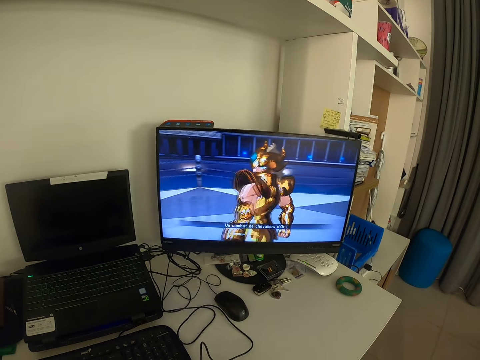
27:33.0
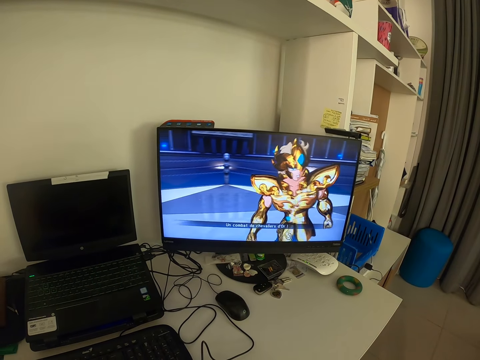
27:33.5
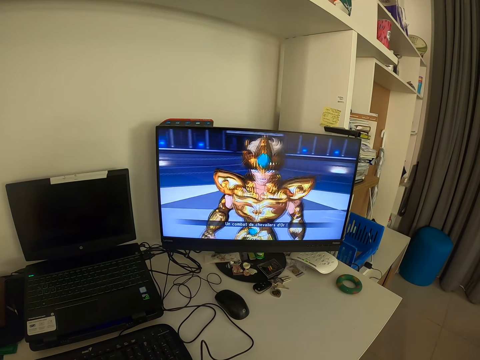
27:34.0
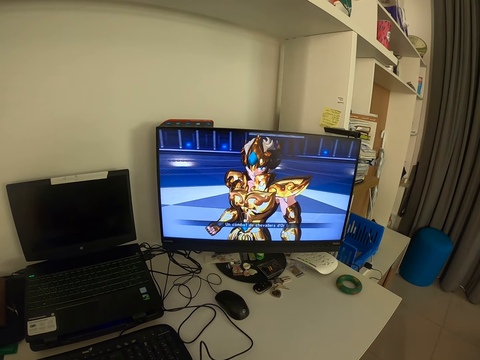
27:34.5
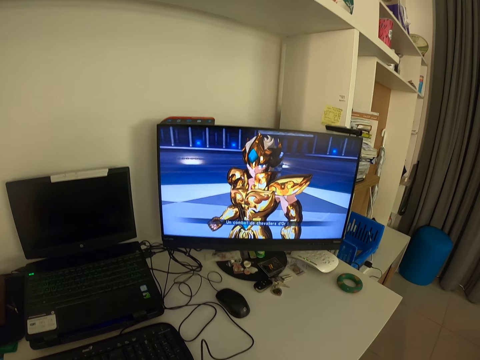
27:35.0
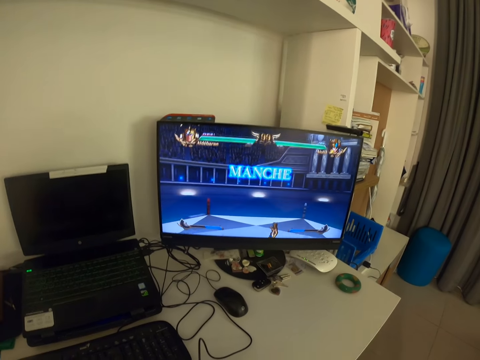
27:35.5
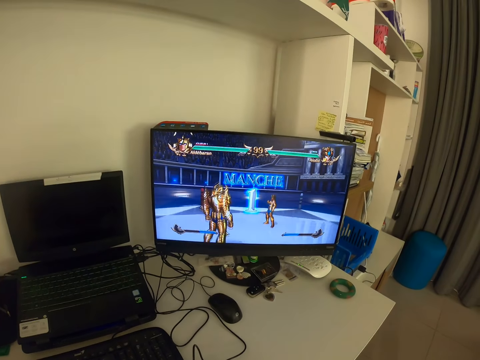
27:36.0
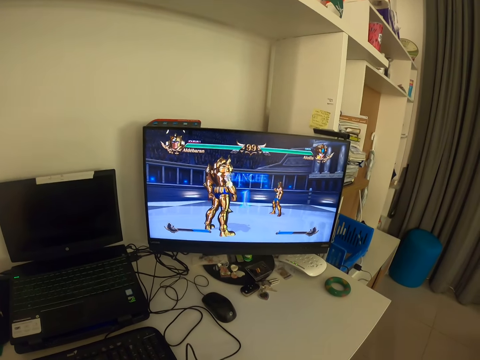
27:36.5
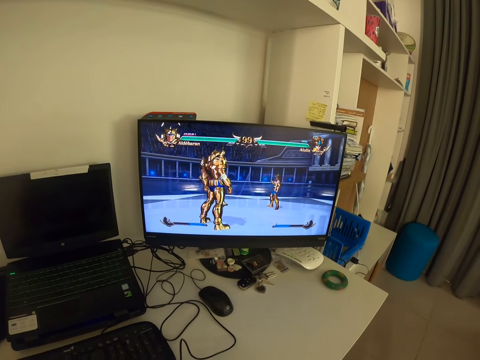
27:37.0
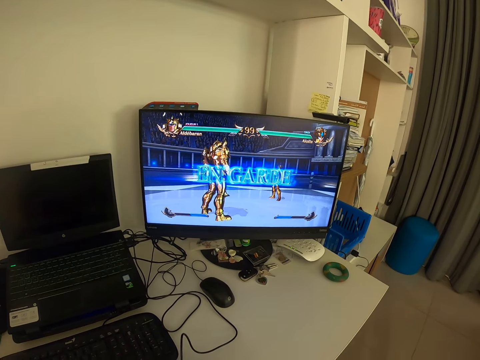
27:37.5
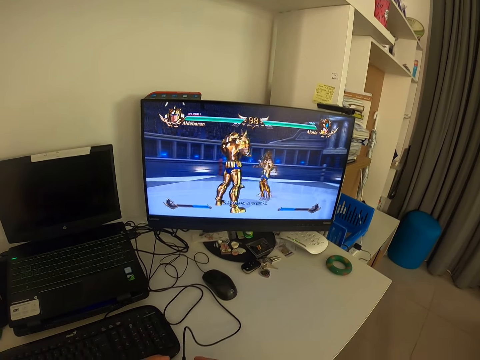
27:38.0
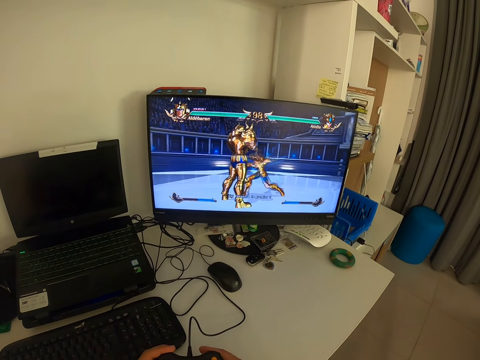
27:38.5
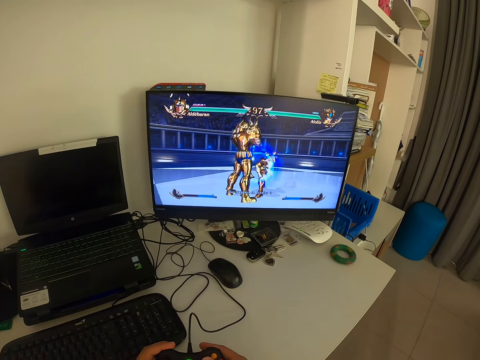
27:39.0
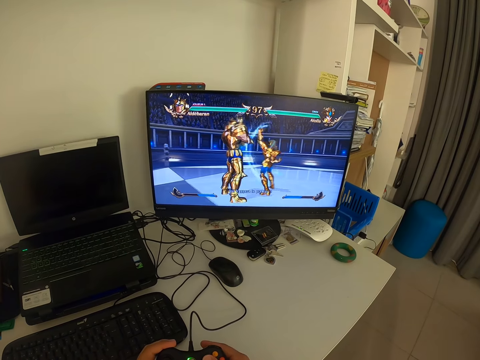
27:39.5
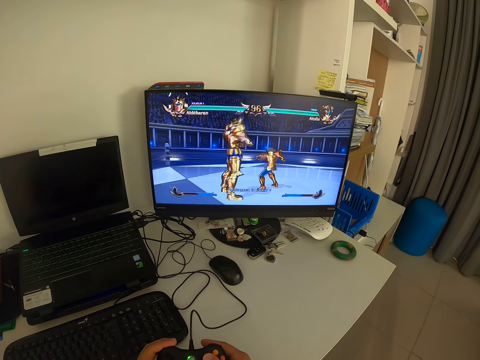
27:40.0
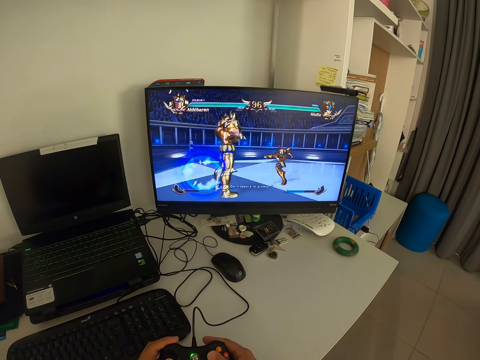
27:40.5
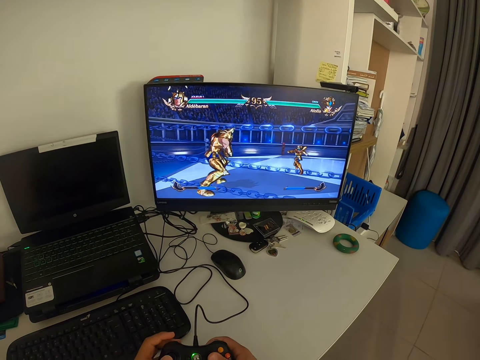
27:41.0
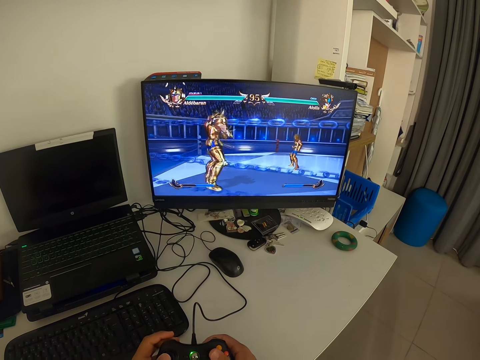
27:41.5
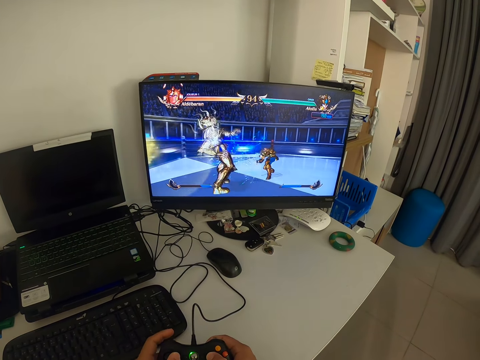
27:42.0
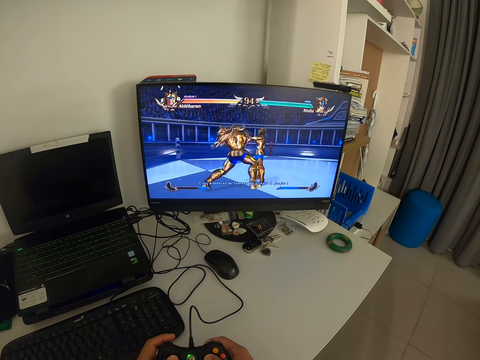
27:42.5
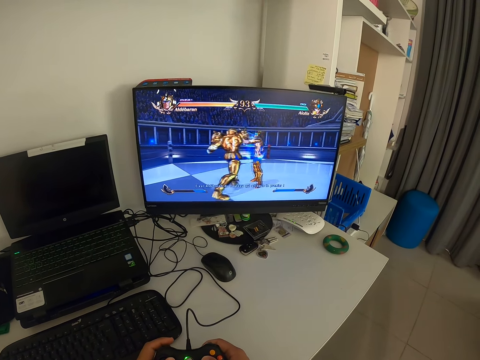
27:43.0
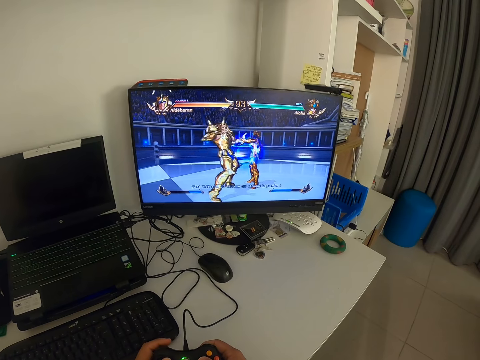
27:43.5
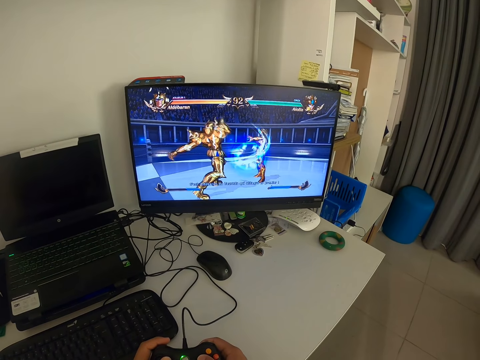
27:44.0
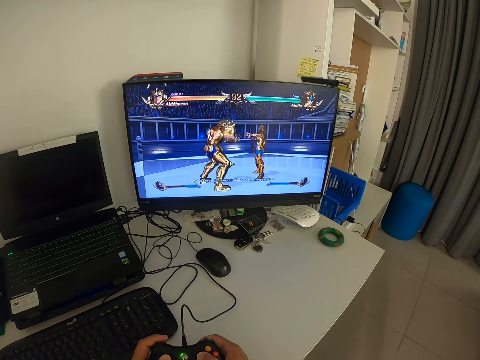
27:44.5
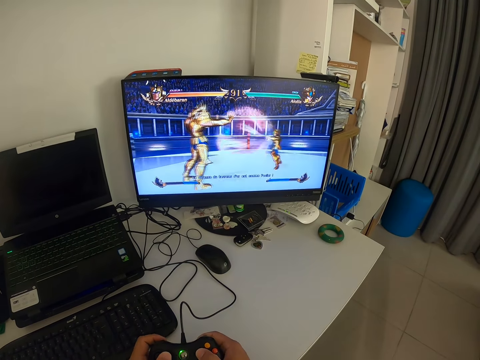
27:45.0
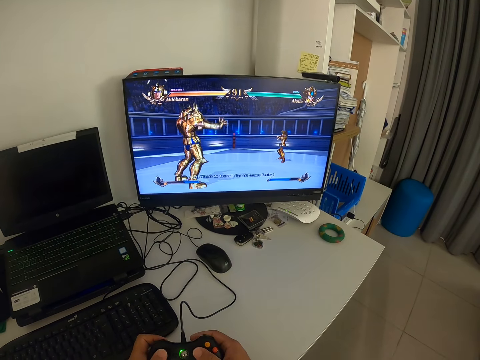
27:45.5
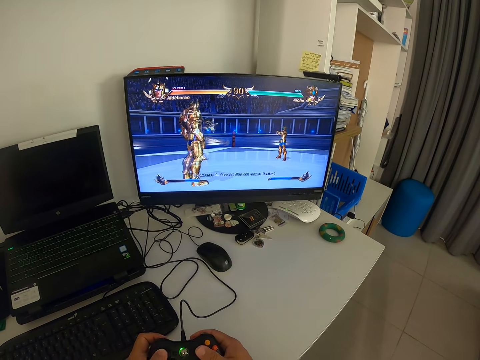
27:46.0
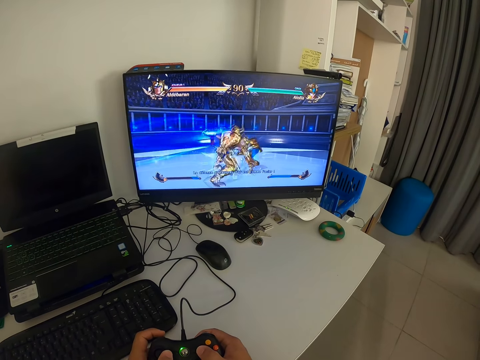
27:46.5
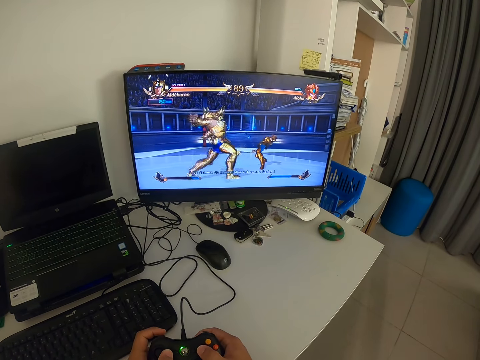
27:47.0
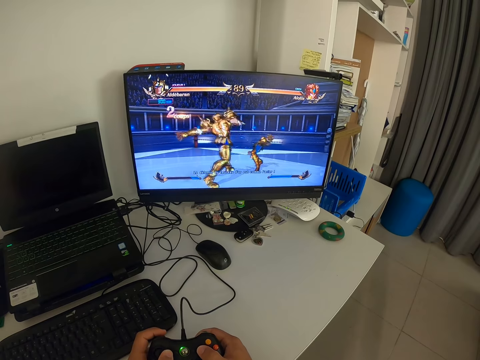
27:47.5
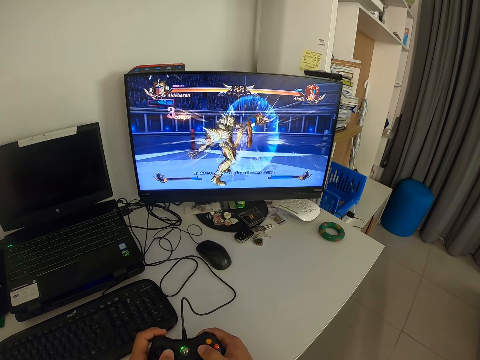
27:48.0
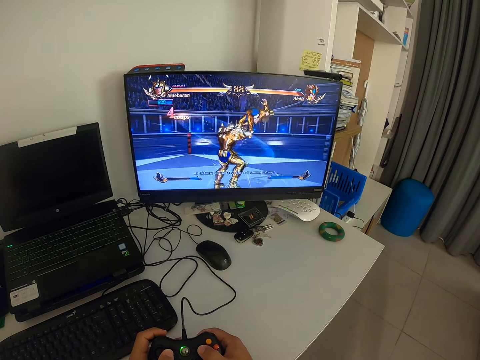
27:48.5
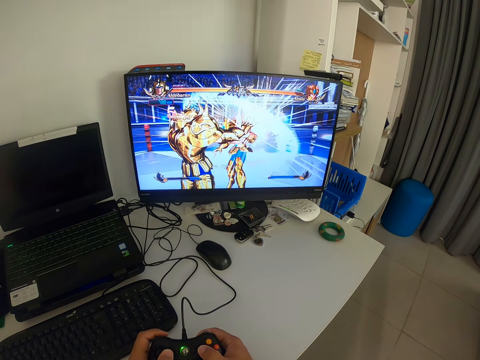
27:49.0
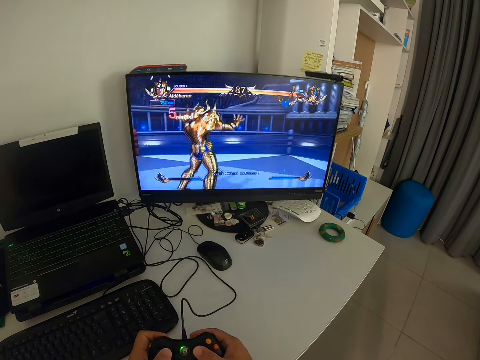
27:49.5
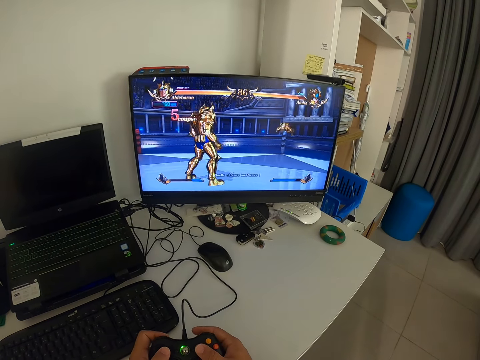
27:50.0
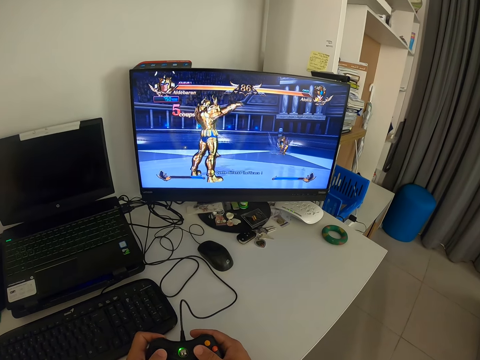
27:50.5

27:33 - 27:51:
The camera wearer operates the game pad with both hands. They look at the monitor. They press the game pad. They look at the monitor.

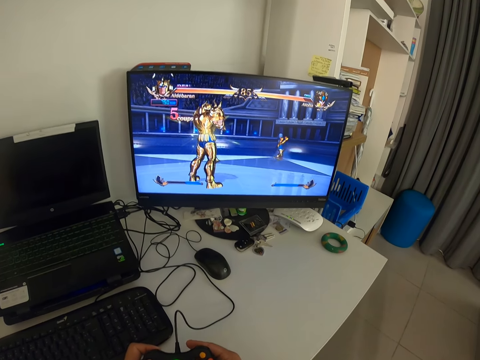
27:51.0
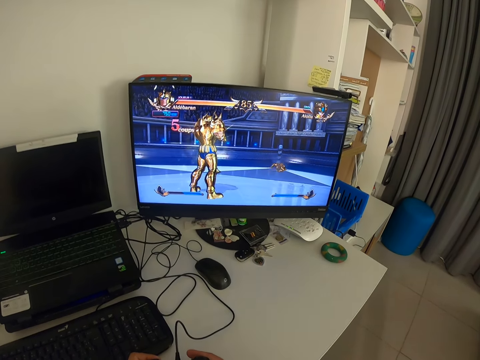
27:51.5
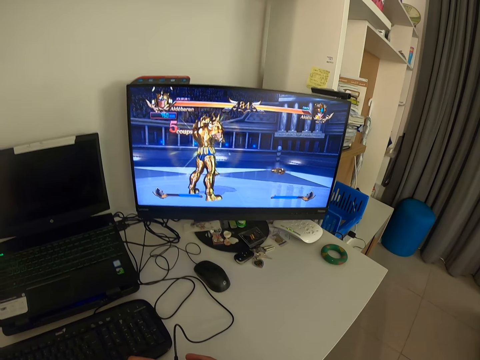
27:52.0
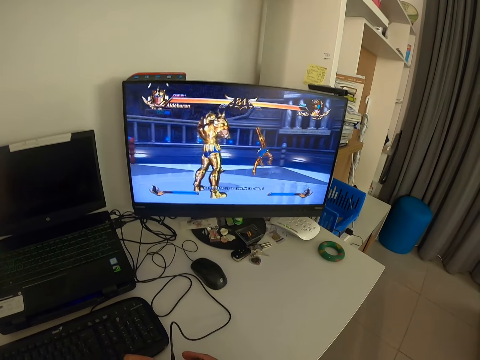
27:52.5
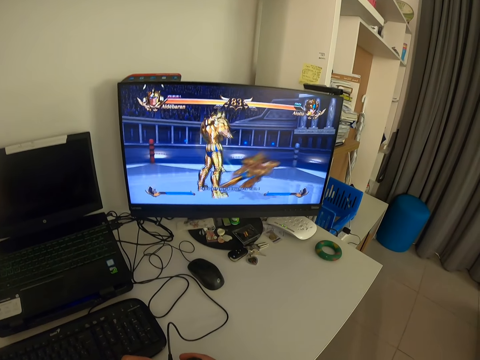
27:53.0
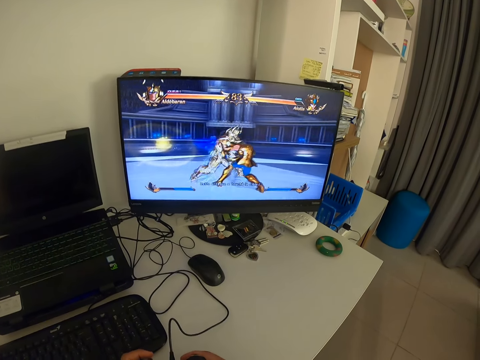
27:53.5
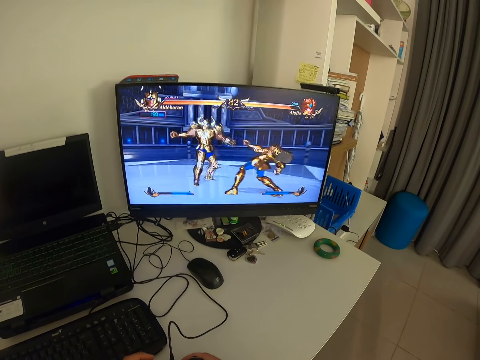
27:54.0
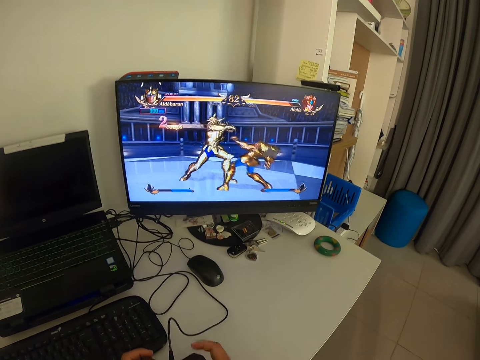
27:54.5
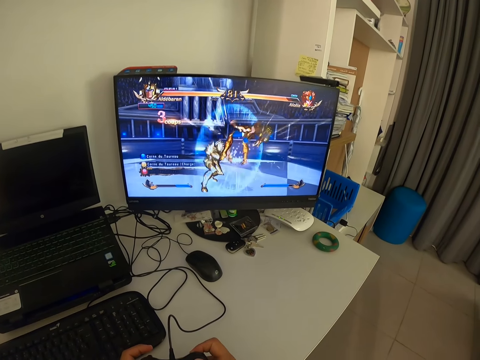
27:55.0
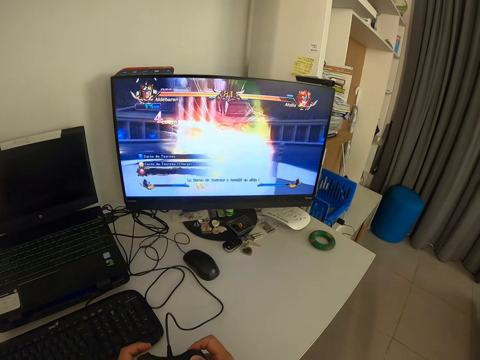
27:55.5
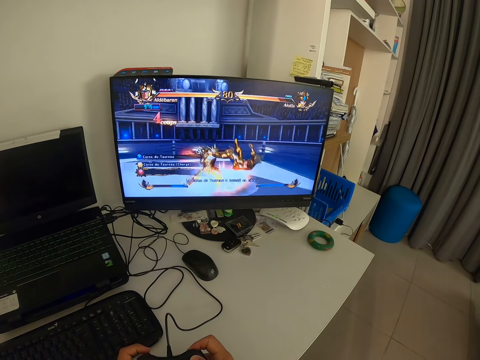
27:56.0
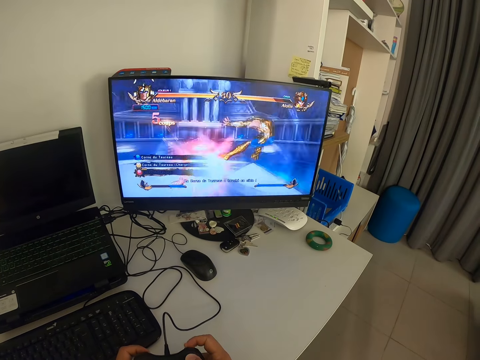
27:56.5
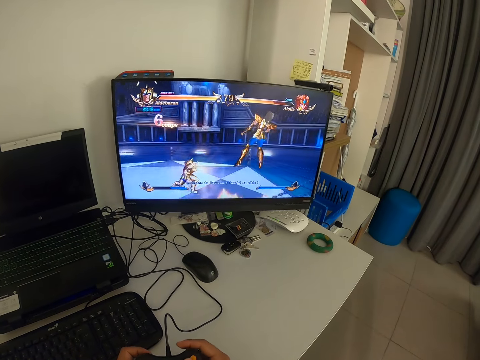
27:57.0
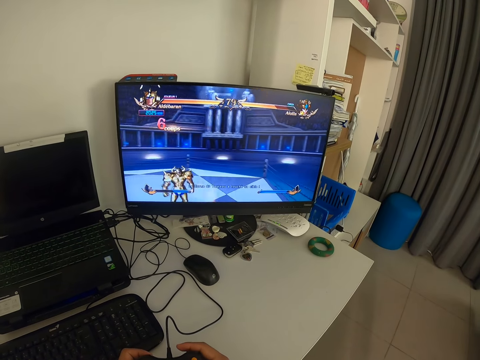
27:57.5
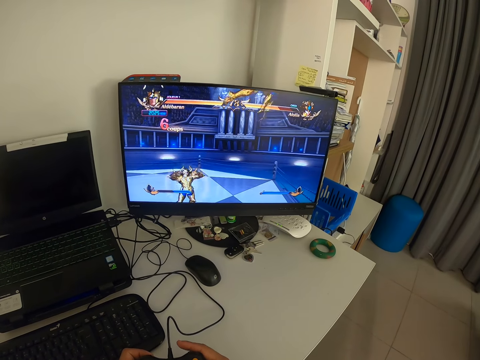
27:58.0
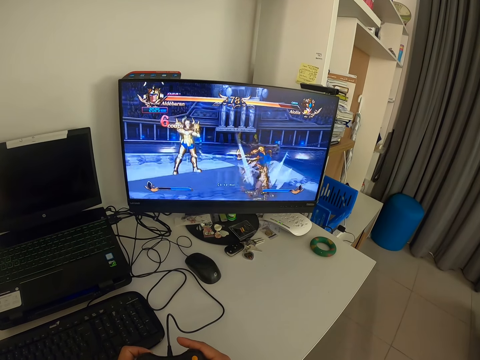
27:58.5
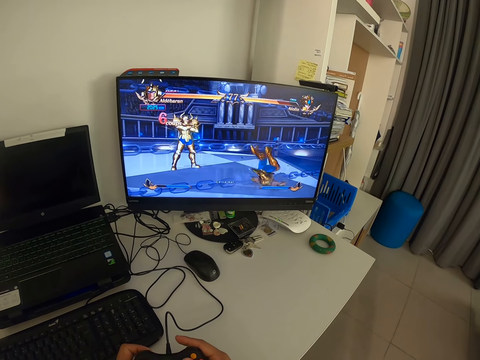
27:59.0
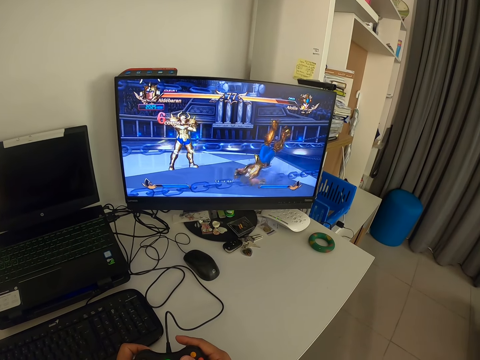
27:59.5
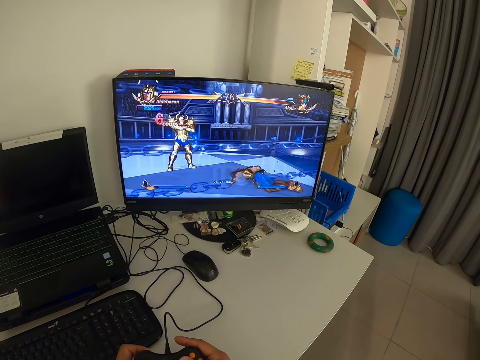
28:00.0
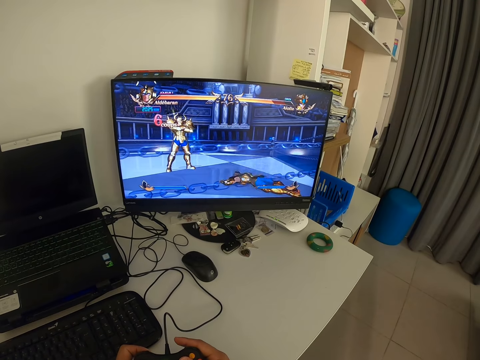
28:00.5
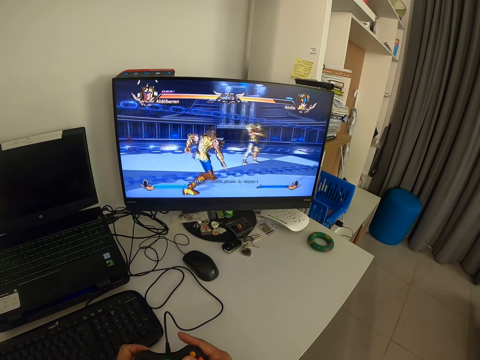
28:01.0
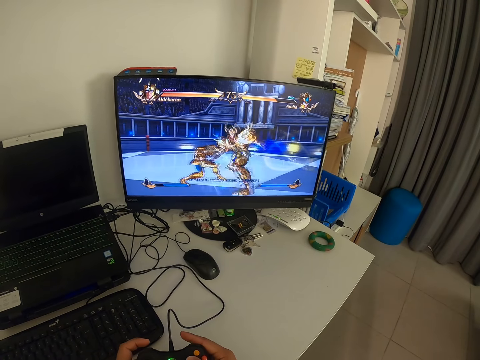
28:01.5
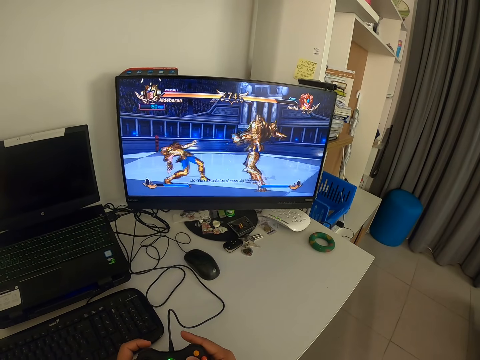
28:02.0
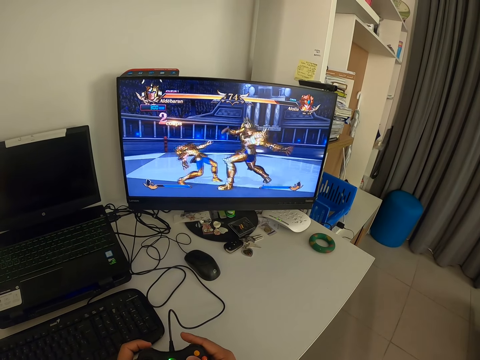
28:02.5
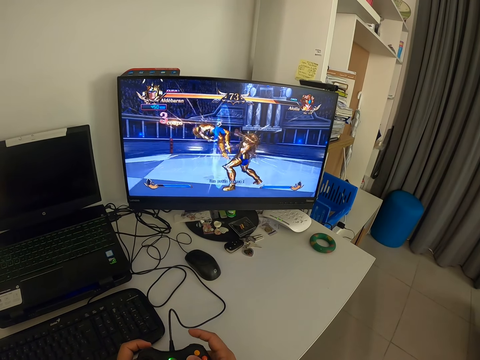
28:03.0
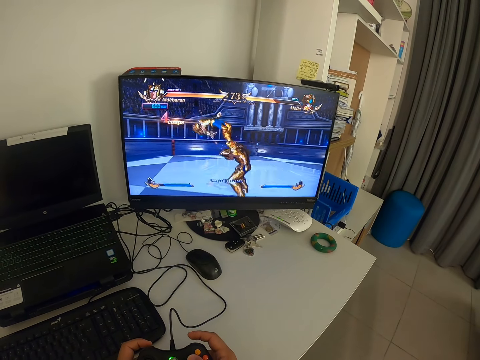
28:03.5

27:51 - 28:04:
The camera wearer presses the game pad. They look at the monitor. They press the game pad.
